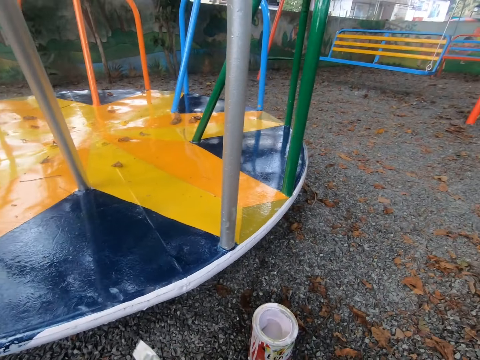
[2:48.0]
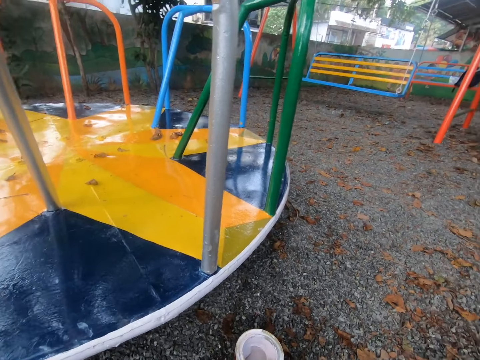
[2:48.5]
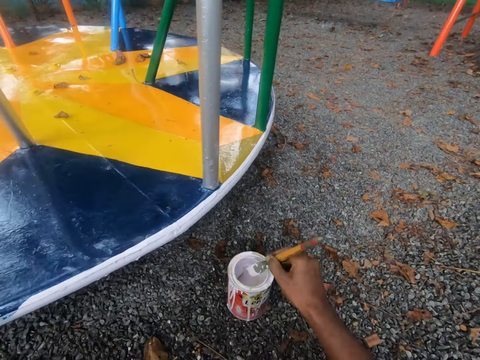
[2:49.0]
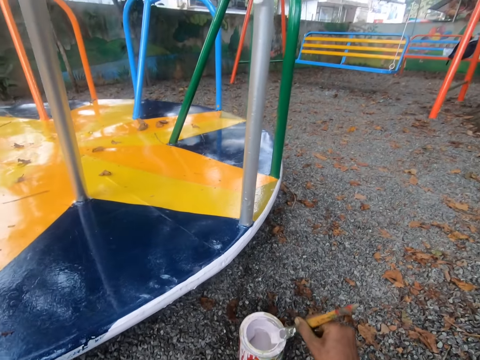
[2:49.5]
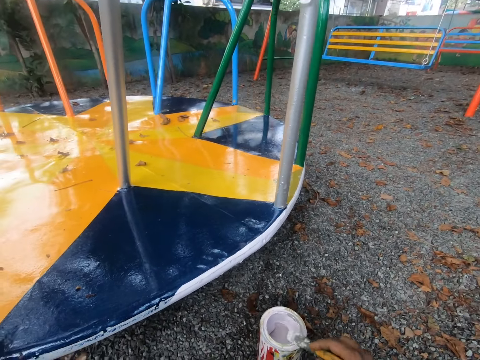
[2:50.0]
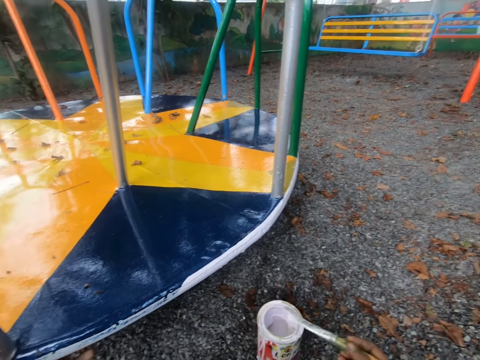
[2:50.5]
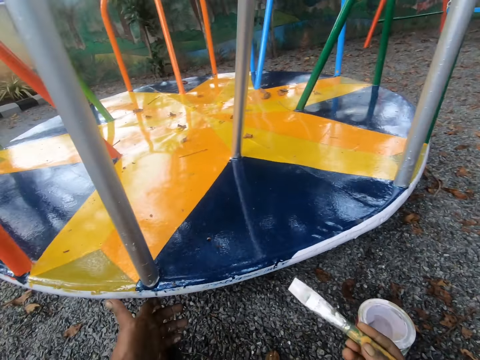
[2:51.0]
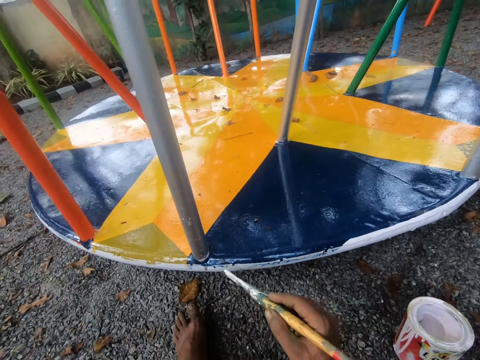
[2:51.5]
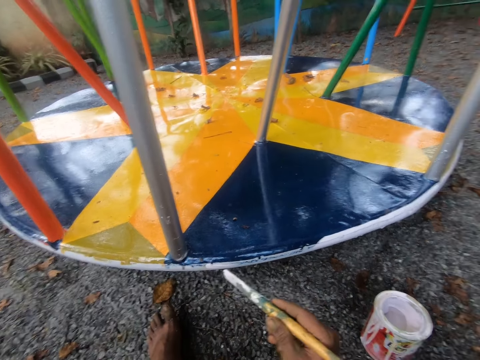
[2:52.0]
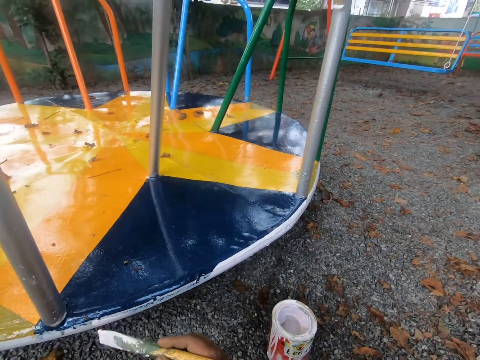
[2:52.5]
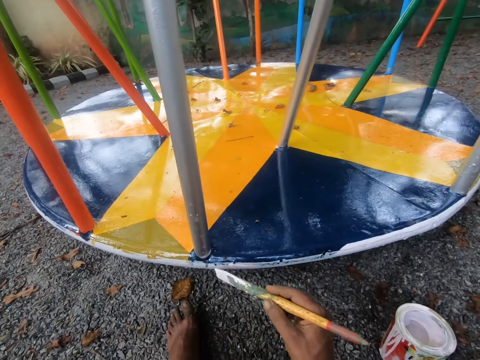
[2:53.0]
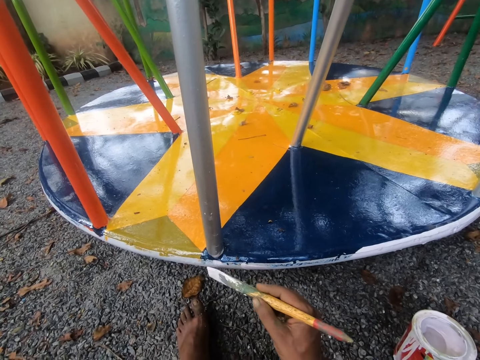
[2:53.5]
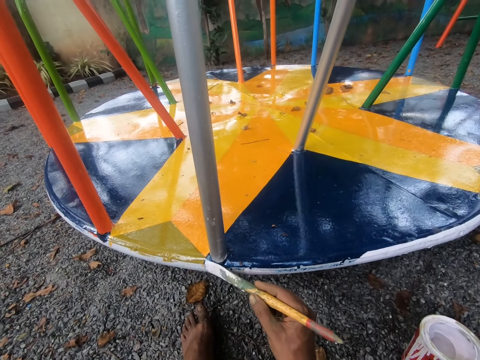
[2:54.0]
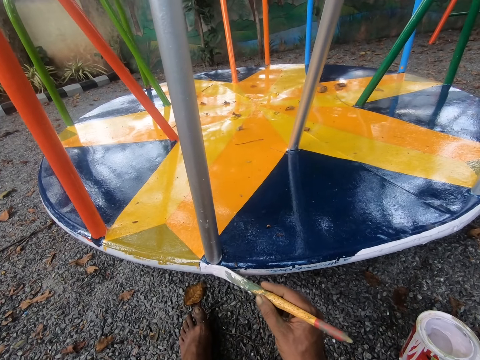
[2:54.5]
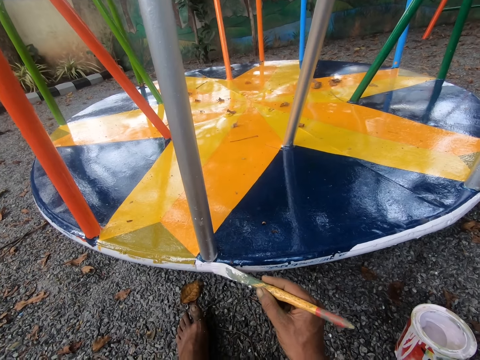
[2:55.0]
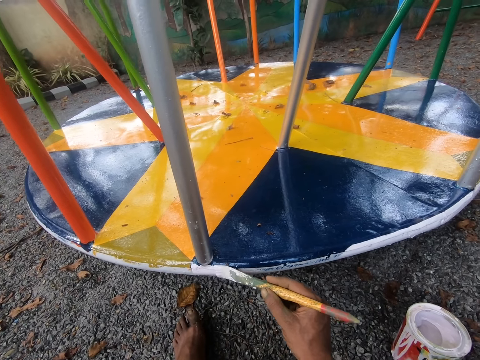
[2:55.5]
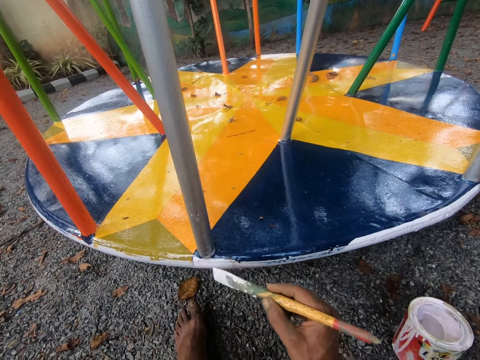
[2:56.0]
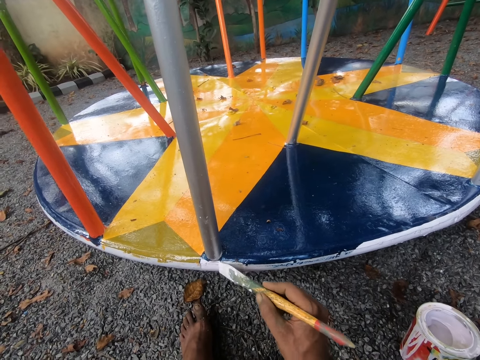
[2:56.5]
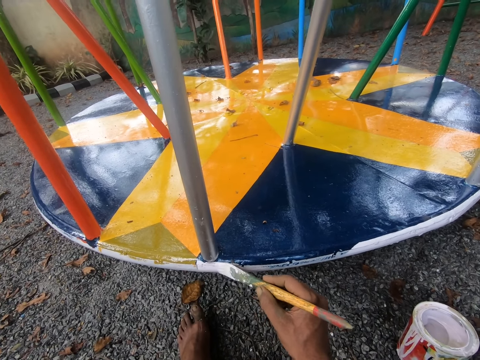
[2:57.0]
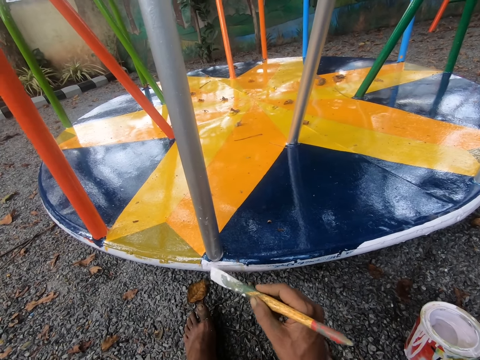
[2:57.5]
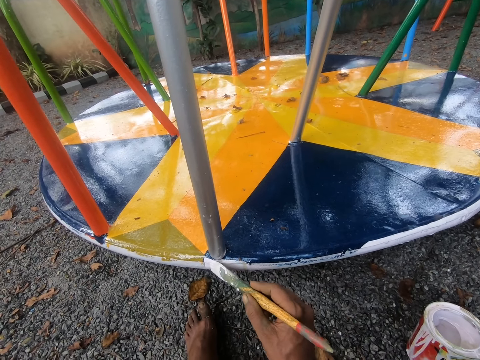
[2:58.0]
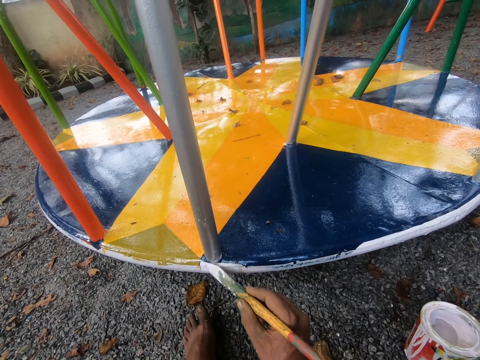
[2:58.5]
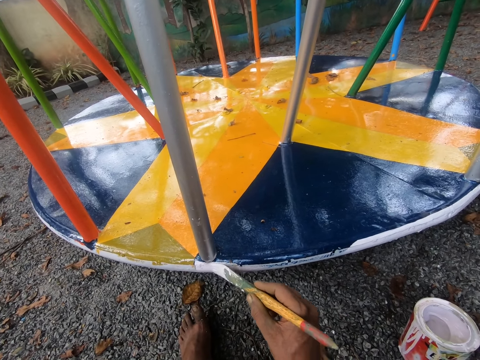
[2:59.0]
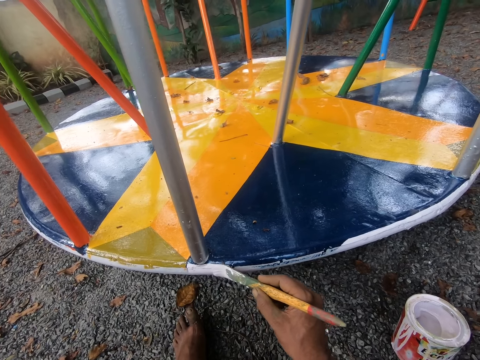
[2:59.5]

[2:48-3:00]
The camera wearer dips the paint brush in the paint can. They paint the merry-go-round with the brush.

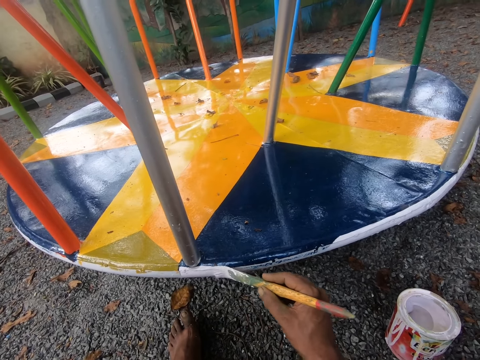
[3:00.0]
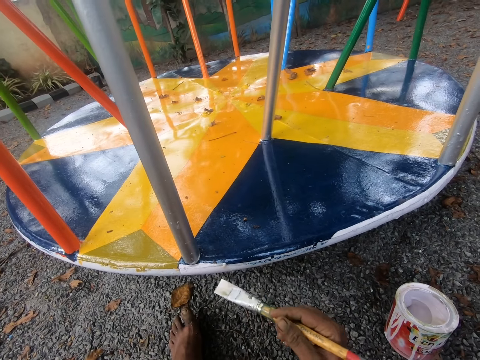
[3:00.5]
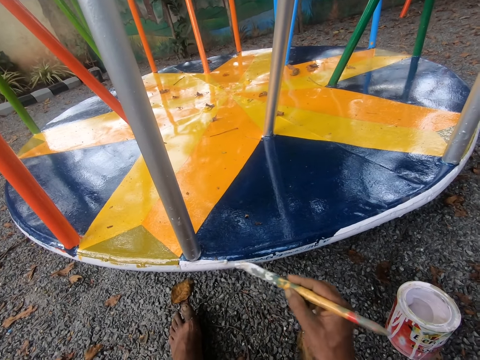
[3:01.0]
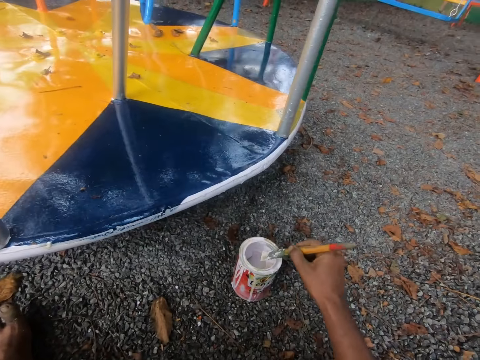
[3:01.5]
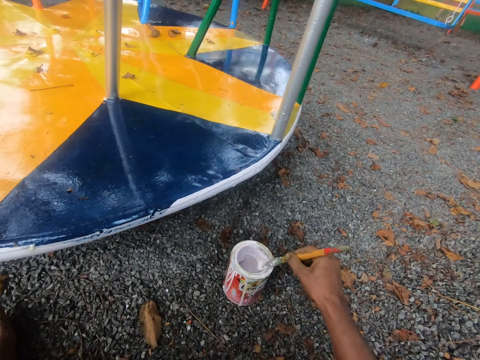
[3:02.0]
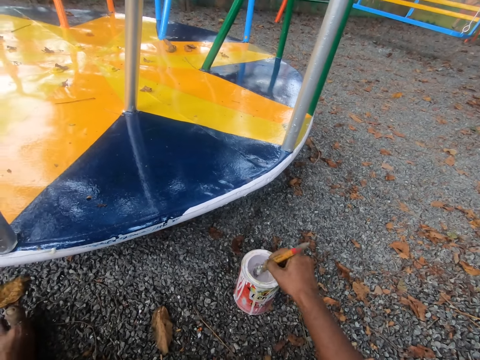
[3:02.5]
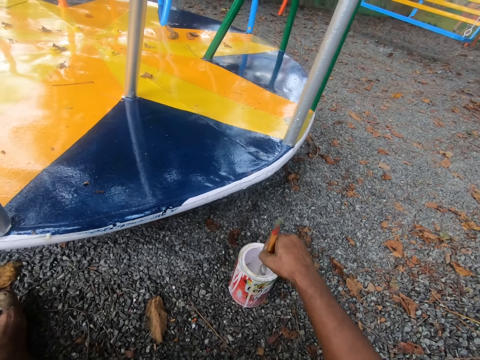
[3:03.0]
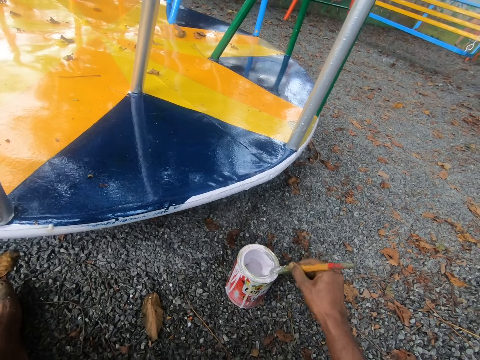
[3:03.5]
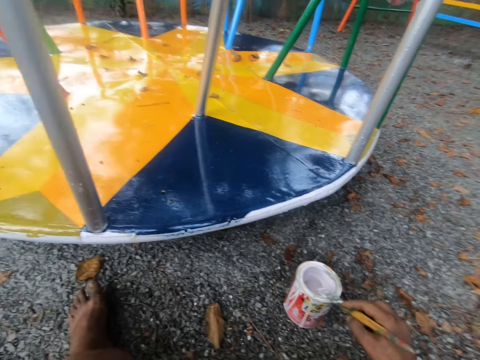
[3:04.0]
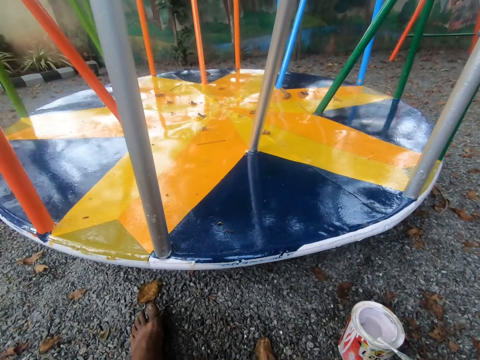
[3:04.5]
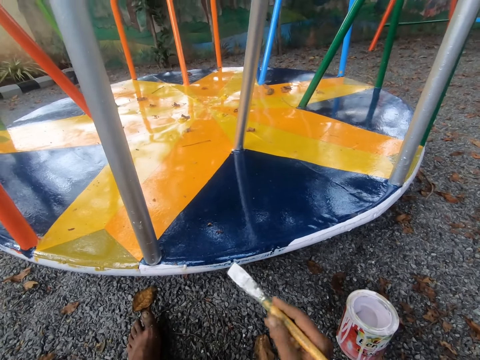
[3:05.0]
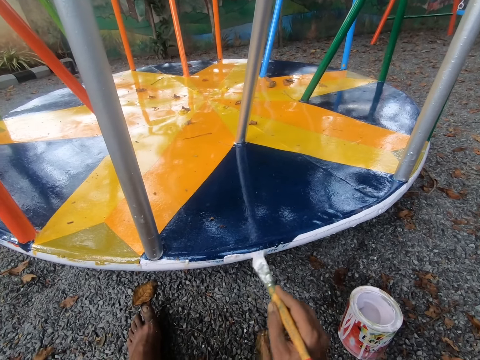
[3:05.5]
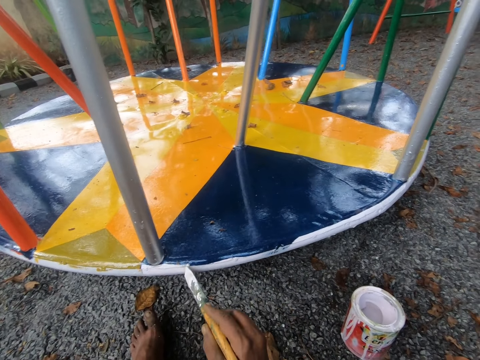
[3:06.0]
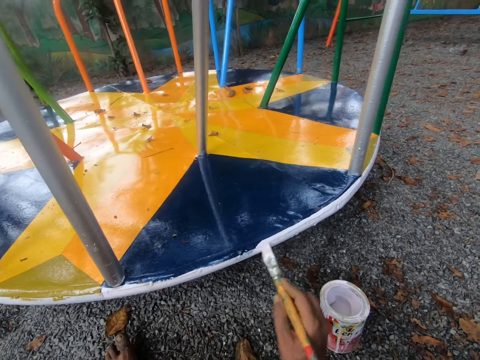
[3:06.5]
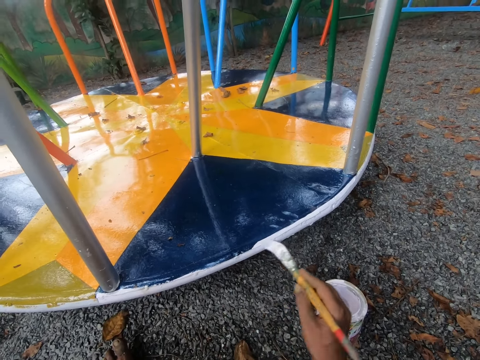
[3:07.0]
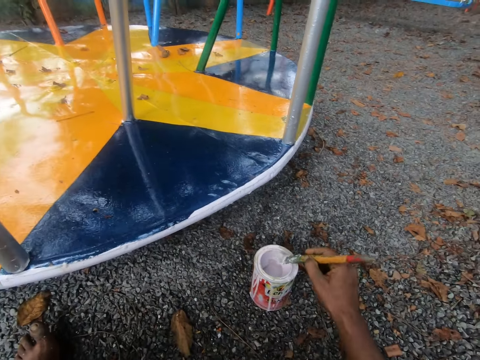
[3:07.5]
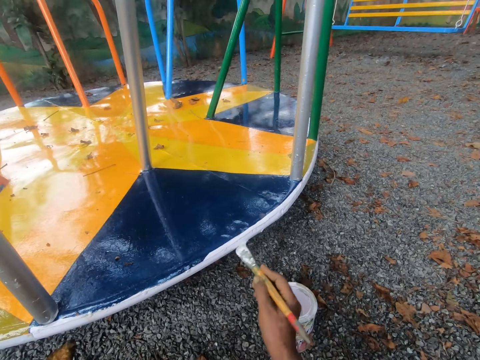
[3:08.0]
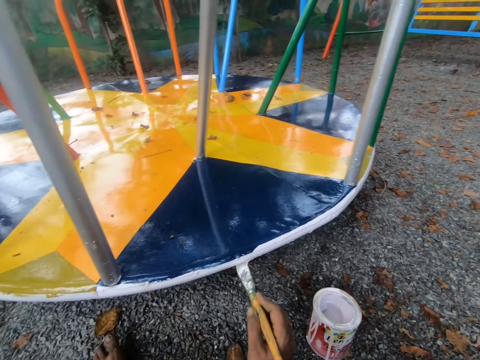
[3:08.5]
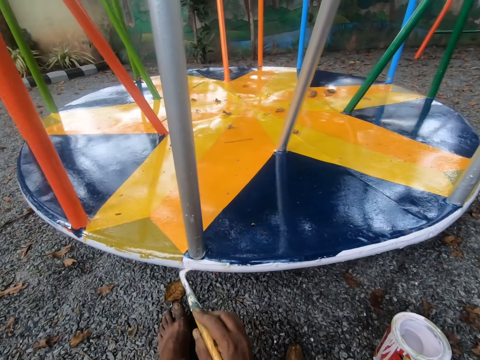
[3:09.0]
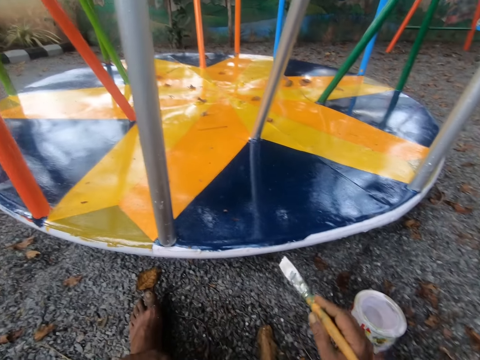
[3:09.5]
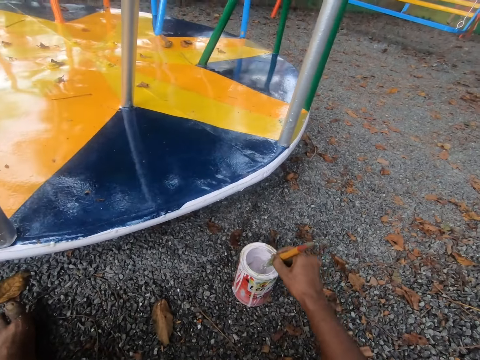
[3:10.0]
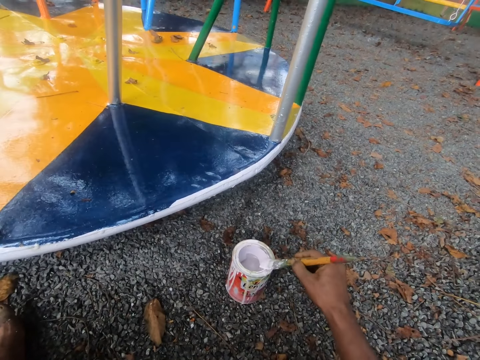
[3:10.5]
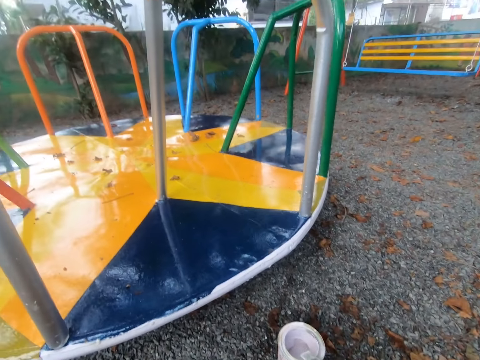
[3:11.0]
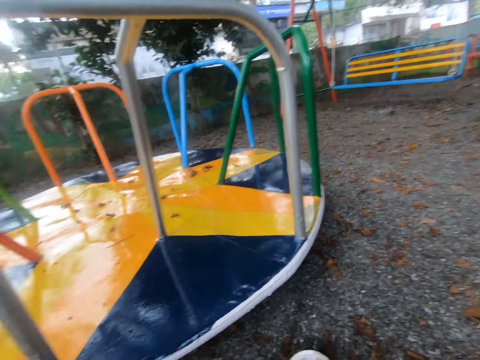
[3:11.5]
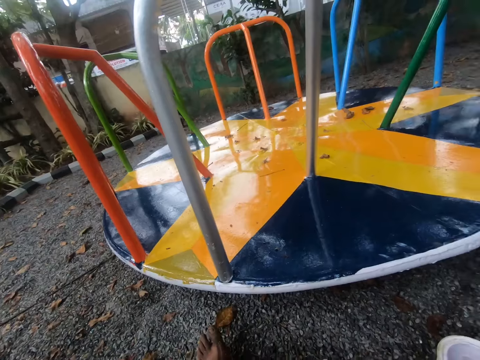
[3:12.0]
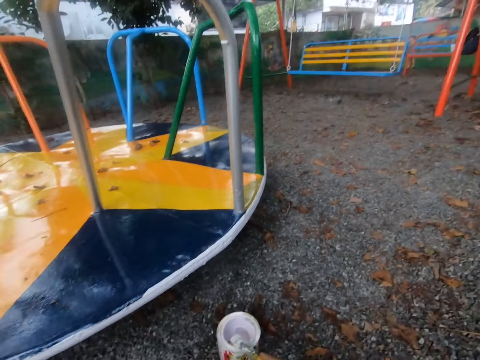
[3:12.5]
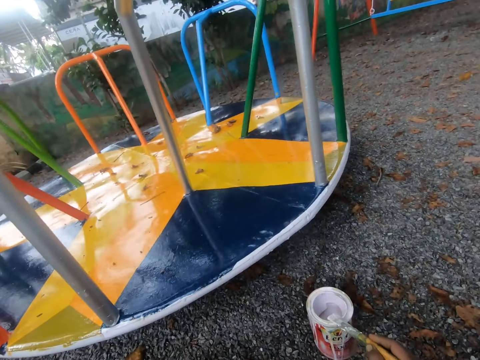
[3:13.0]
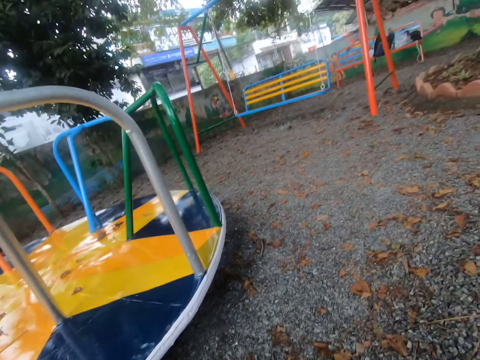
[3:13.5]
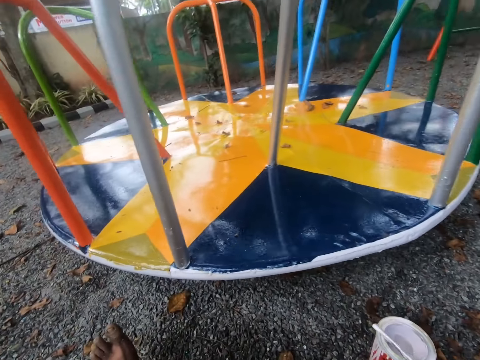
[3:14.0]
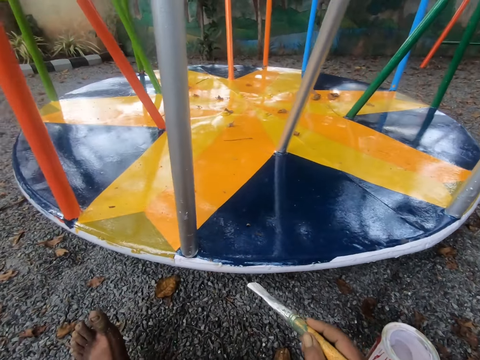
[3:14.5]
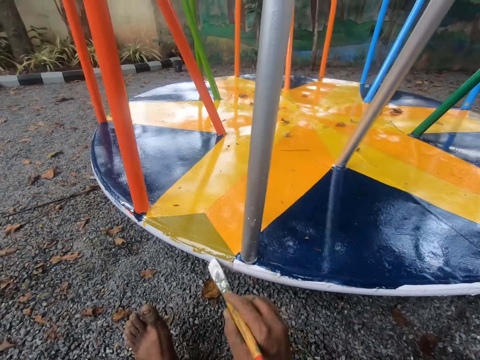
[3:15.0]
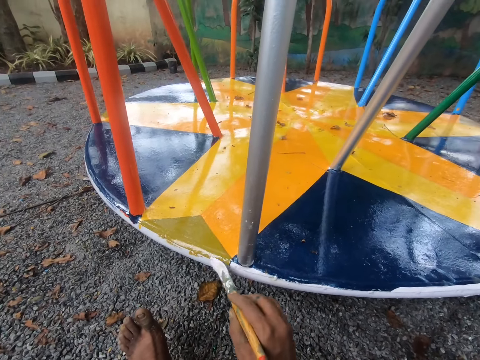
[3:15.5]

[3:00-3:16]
The camera wearer dips the paint brush in the paint can. They paint the merry-go-round with the brush. They hold the paint brush over the paint can. They paint the merry-go-round with the brush. They dip the paint brush in the paint can. They look around. They paint the merry-go-round with the brush.
